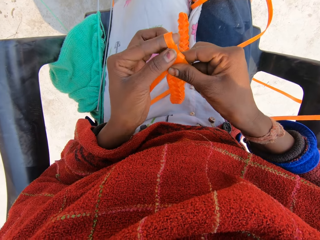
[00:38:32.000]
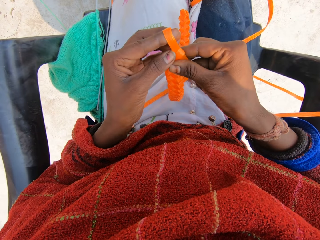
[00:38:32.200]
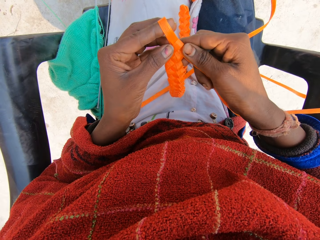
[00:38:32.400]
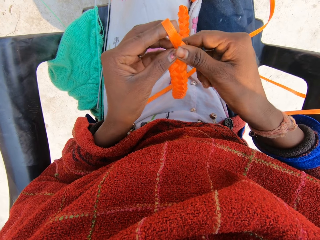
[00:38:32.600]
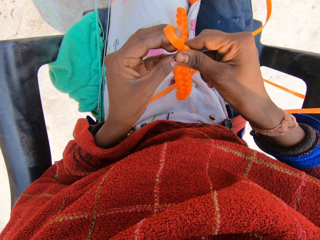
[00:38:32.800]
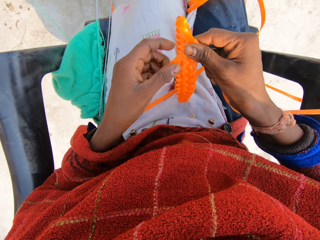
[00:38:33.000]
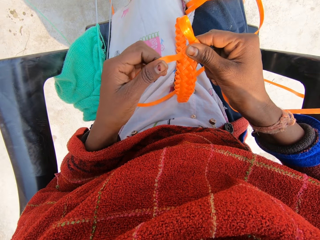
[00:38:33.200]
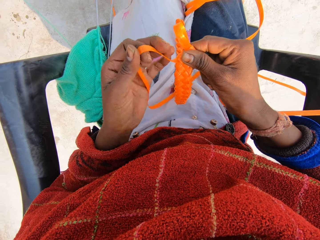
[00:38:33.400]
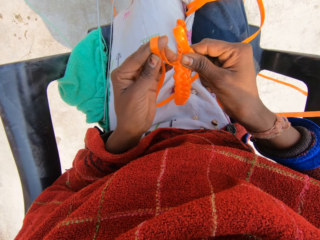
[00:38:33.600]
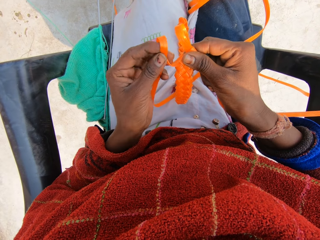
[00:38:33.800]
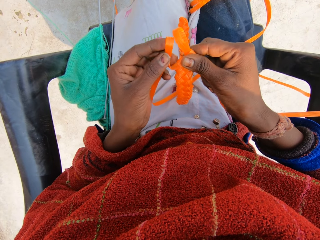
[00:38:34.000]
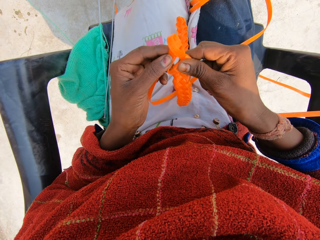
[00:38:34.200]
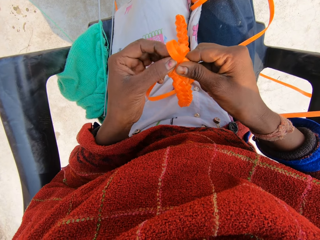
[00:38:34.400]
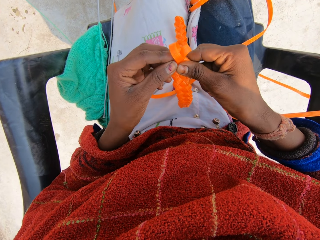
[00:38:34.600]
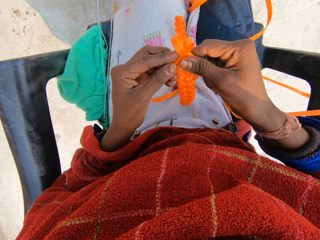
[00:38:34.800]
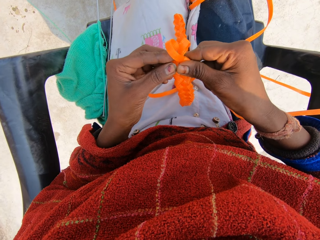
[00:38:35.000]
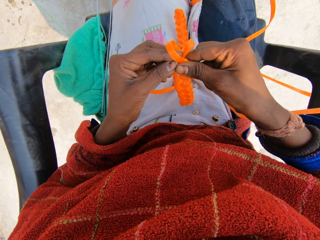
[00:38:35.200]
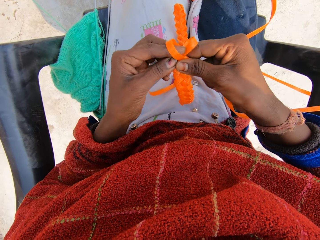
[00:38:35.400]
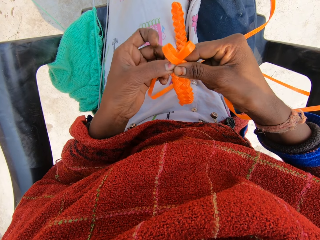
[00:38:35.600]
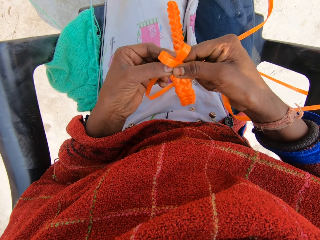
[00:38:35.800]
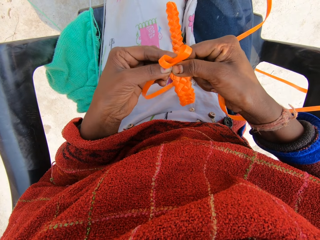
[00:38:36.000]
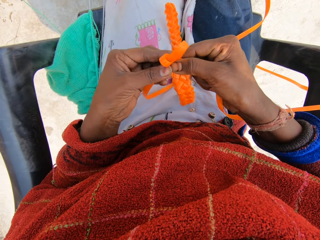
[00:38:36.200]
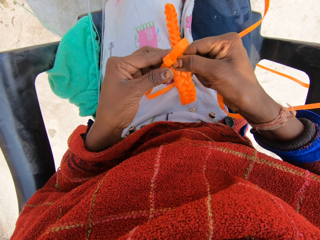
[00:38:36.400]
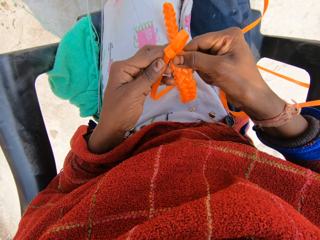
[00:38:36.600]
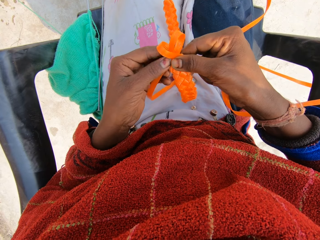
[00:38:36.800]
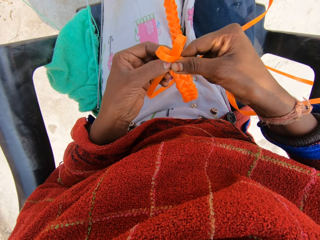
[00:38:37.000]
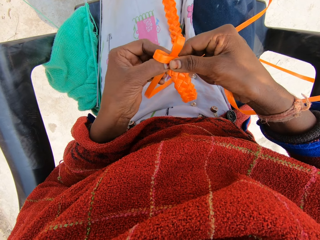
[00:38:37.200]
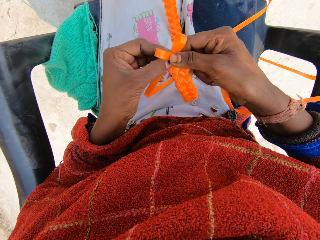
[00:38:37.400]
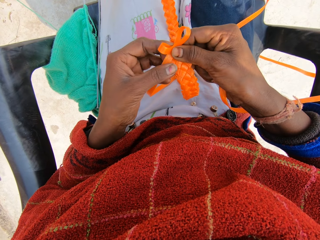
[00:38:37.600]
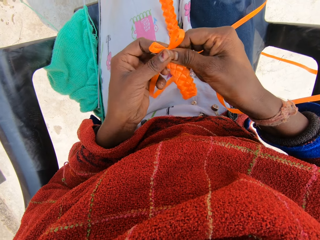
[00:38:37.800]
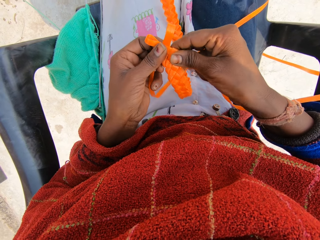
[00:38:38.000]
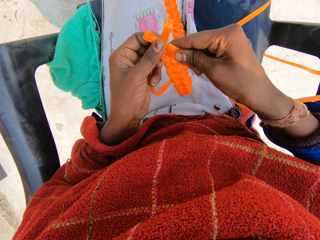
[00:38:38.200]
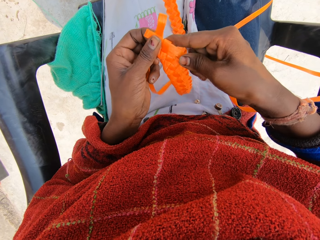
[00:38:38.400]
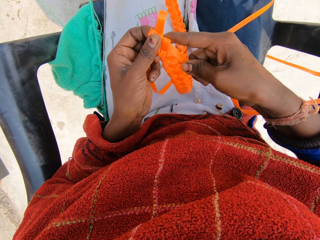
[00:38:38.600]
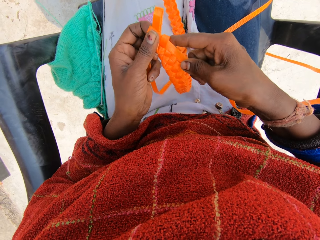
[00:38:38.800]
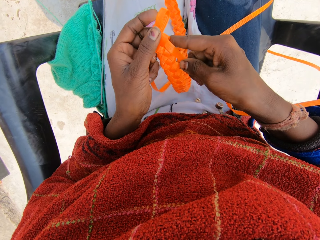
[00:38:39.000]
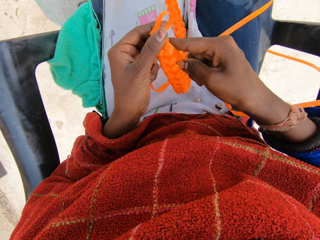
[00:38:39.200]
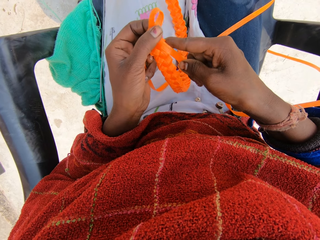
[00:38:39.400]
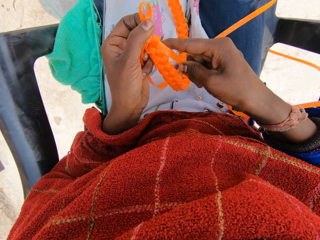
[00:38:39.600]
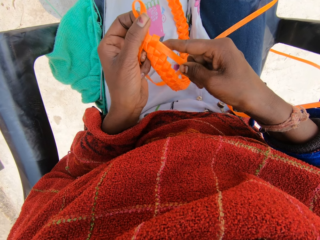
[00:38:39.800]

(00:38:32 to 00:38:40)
The camera wearer weaves the rope with her hands.

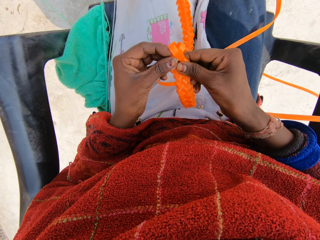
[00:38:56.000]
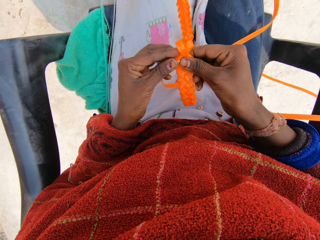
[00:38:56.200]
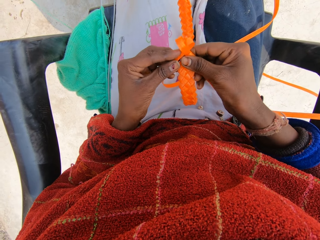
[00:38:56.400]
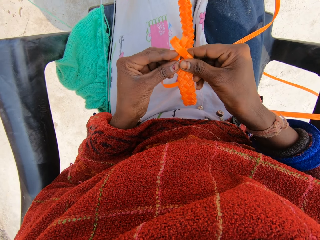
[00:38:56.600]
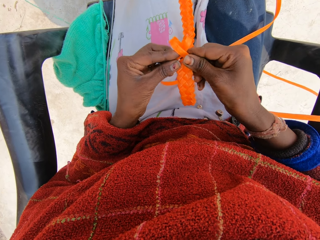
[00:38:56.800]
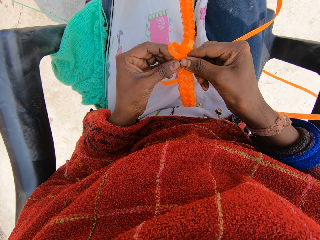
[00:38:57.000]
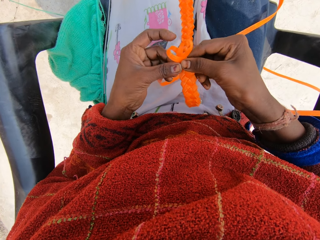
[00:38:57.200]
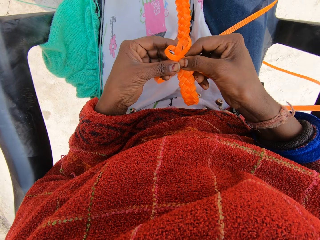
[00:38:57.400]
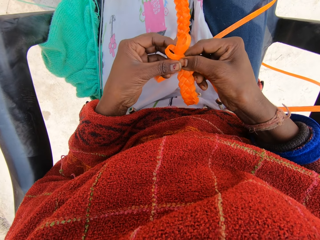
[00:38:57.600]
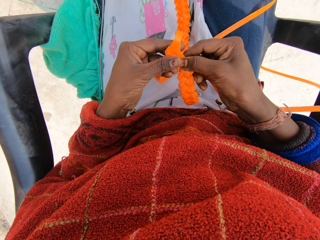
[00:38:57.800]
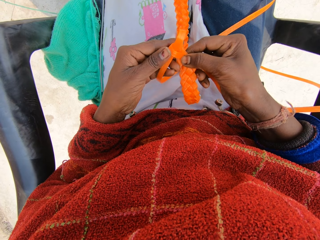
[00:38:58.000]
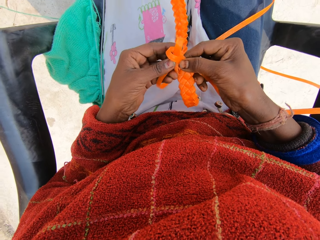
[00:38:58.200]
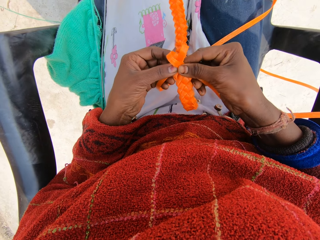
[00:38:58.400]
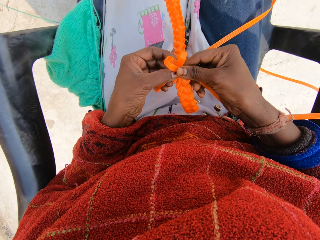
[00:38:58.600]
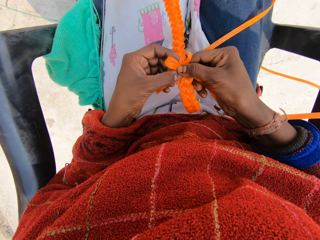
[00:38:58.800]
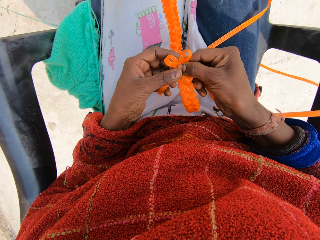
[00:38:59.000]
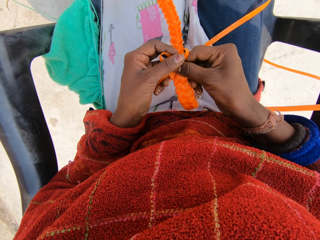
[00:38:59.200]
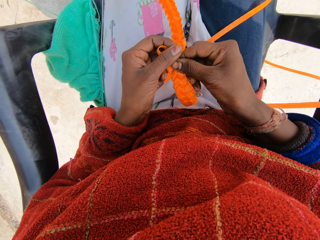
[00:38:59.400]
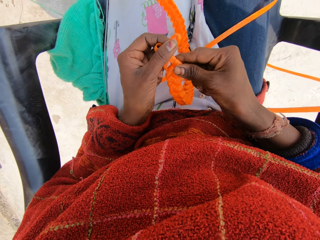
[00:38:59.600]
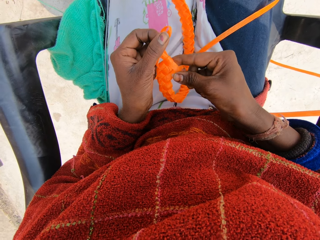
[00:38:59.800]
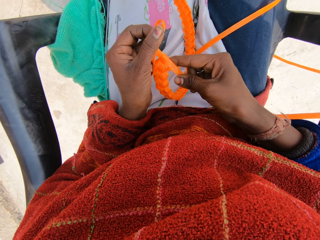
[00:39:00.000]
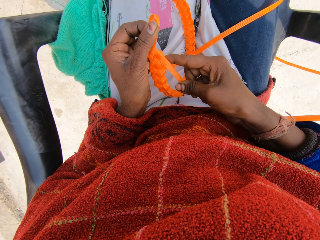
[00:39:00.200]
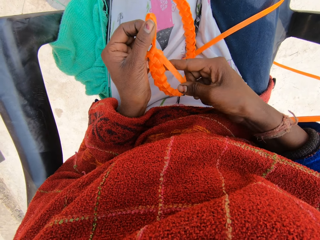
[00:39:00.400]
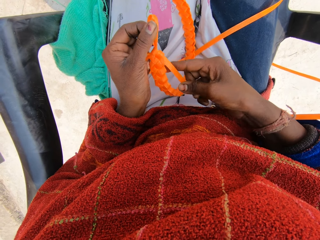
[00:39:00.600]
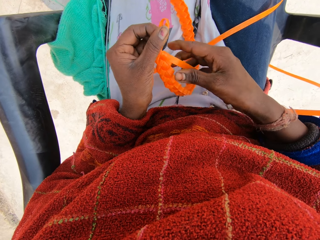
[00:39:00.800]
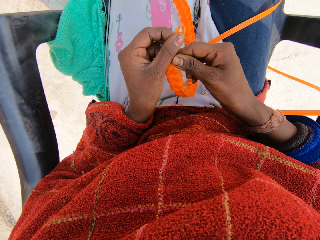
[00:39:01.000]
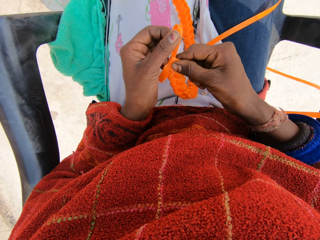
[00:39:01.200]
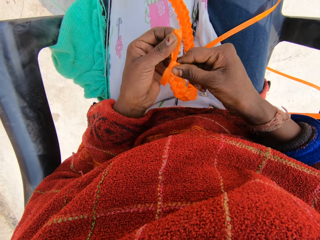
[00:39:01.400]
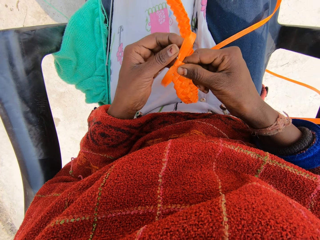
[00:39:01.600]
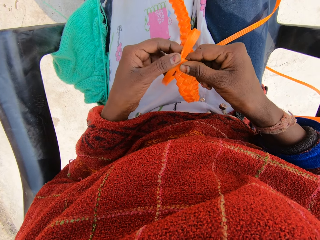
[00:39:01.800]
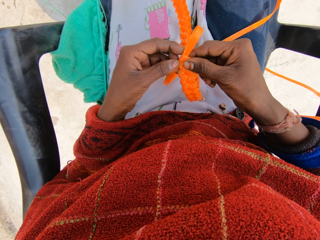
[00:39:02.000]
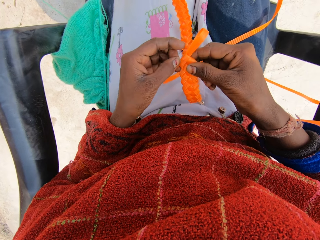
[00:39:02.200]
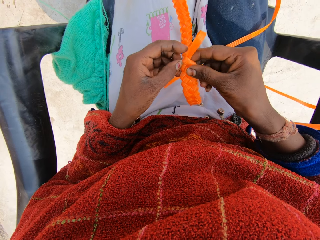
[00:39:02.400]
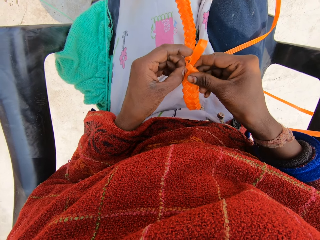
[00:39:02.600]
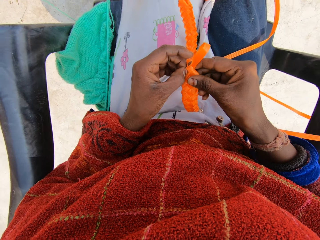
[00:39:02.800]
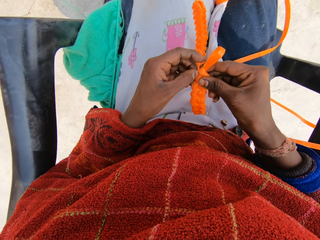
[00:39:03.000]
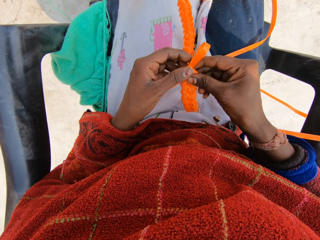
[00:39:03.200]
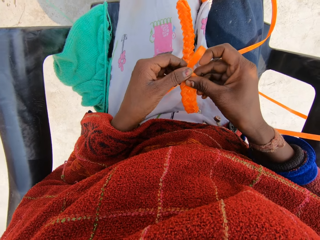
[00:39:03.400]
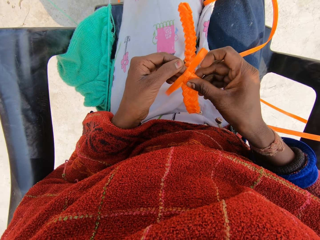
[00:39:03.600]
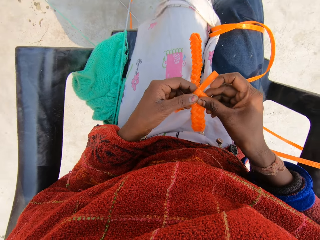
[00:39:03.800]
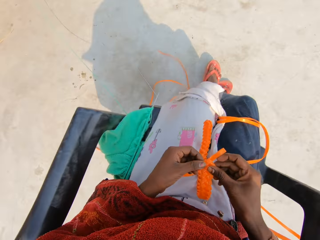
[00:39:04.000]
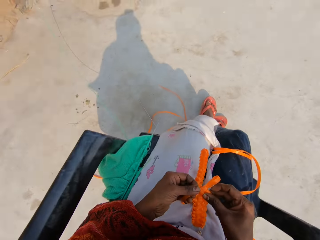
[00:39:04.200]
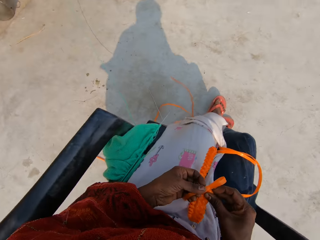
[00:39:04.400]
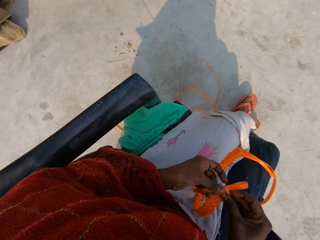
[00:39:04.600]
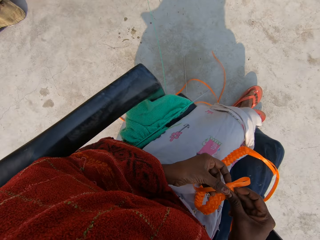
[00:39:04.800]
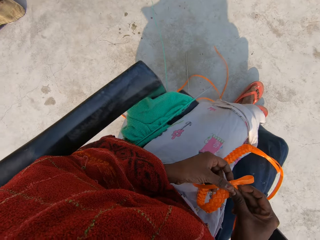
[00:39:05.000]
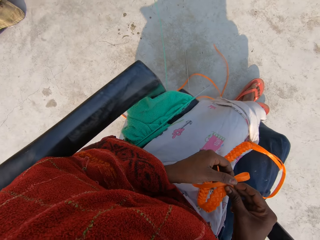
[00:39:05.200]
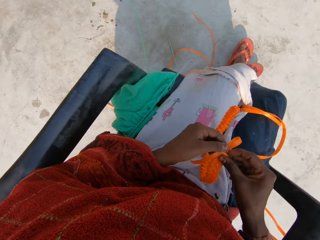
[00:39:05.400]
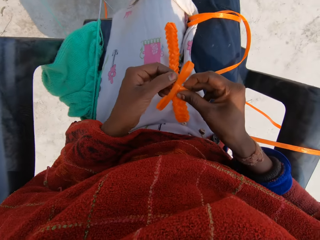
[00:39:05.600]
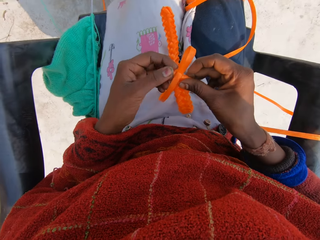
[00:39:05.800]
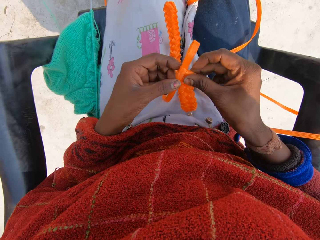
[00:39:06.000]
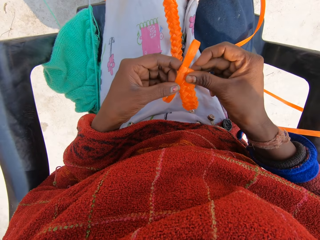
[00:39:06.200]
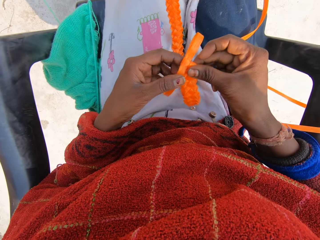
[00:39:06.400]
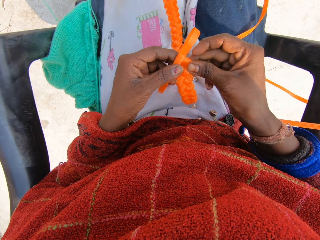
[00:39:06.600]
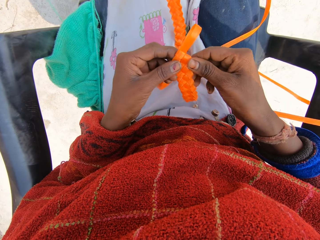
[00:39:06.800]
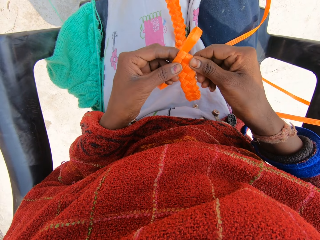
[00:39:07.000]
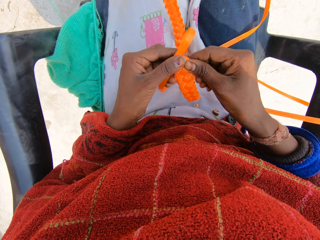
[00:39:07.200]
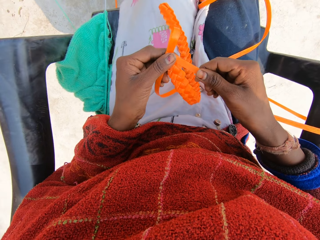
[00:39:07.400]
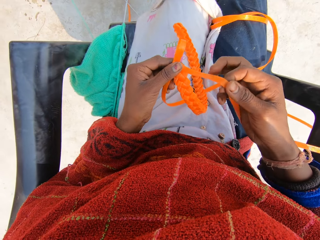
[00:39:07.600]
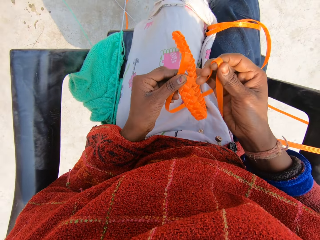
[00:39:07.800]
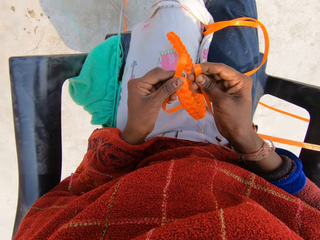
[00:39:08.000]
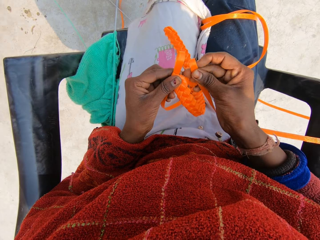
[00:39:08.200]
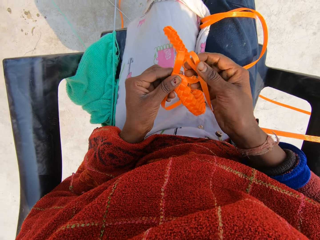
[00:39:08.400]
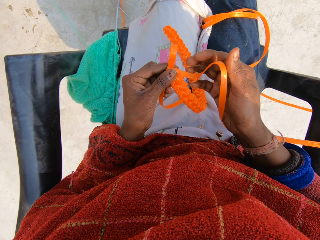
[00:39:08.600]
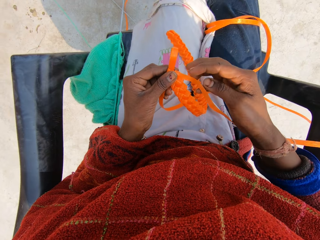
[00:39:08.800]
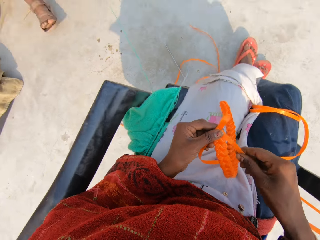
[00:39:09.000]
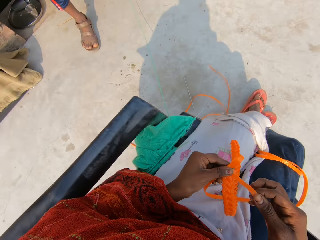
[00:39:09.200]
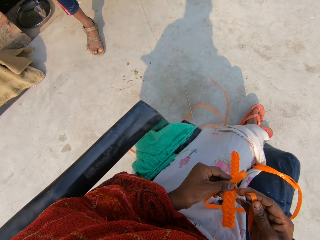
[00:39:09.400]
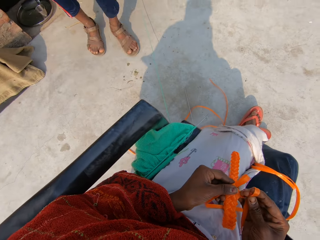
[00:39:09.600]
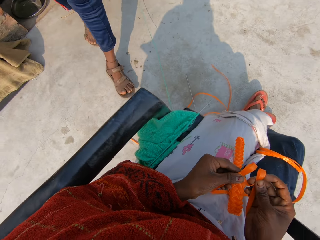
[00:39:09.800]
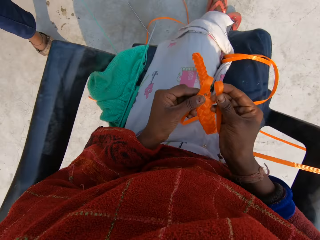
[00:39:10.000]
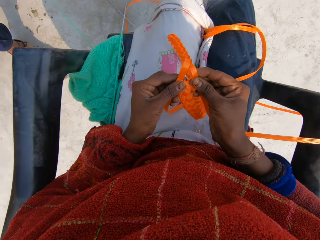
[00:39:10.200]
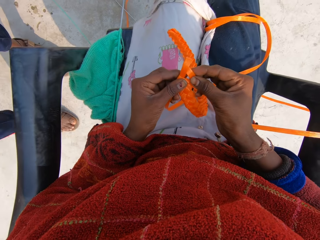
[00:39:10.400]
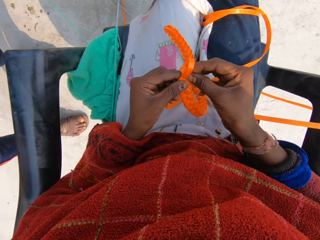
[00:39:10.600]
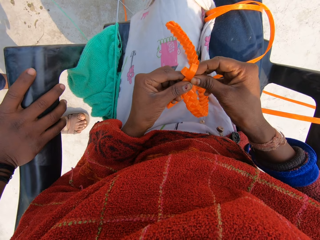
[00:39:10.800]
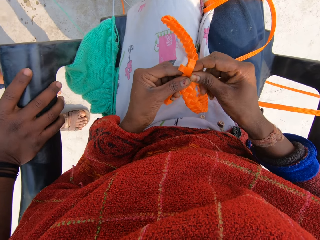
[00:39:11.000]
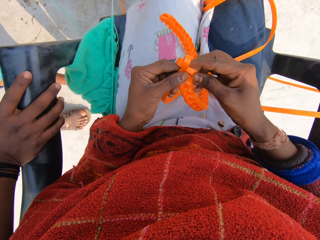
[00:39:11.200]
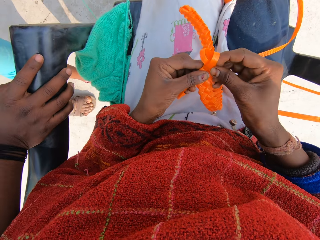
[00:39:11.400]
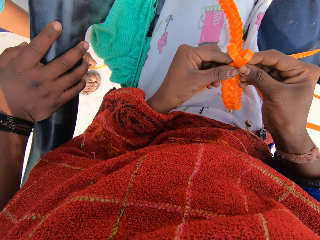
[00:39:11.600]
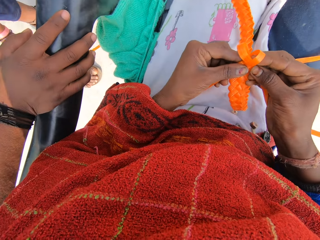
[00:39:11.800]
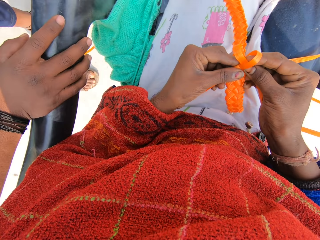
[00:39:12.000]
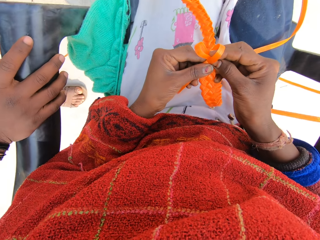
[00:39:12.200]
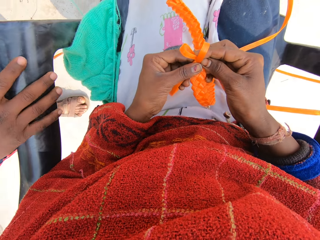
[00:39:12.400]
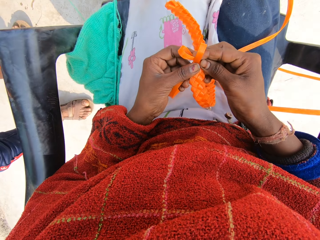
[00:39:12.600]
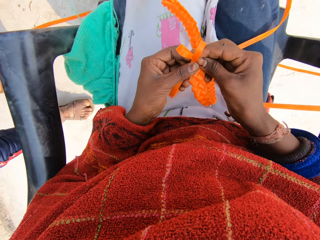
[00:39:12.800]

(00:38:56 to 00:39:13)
The camera wearer interacts with a woman. The woman walks towards the camera wearer. The camera wearer weaves the rope with her hands. The woman picks up the plastic material on the floor.
